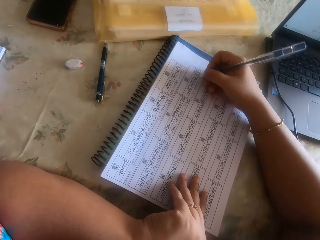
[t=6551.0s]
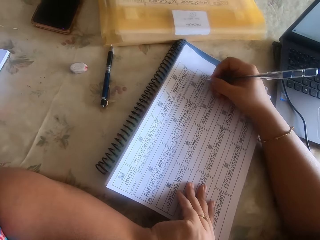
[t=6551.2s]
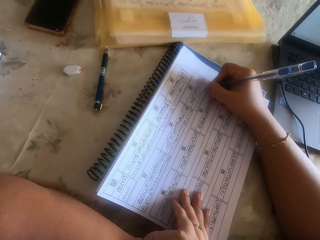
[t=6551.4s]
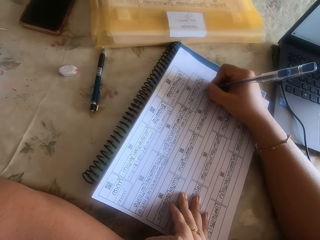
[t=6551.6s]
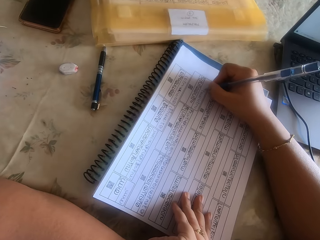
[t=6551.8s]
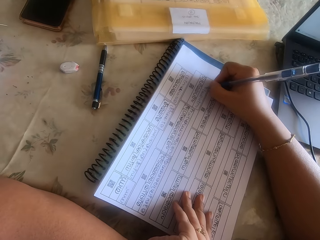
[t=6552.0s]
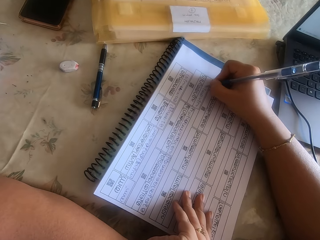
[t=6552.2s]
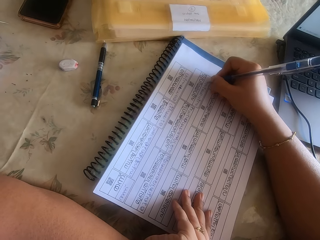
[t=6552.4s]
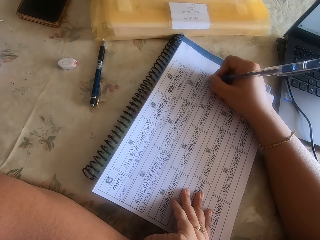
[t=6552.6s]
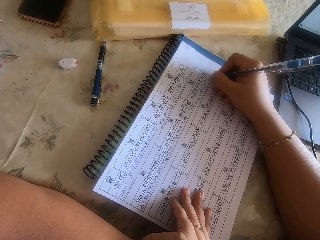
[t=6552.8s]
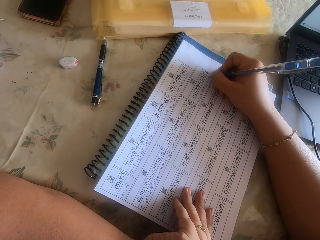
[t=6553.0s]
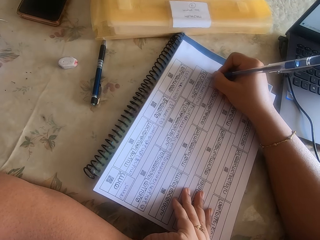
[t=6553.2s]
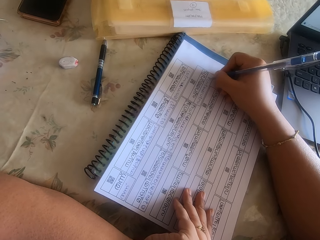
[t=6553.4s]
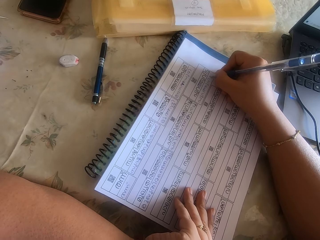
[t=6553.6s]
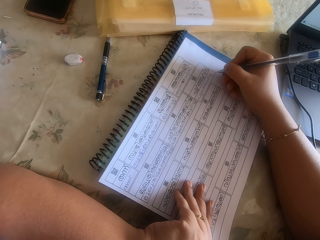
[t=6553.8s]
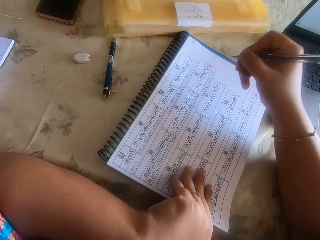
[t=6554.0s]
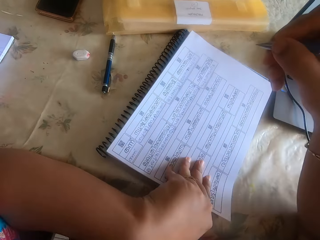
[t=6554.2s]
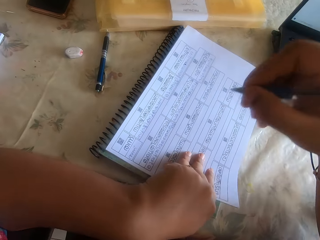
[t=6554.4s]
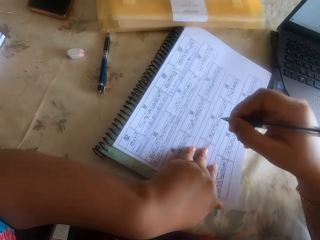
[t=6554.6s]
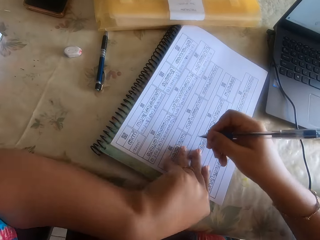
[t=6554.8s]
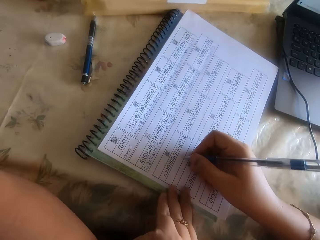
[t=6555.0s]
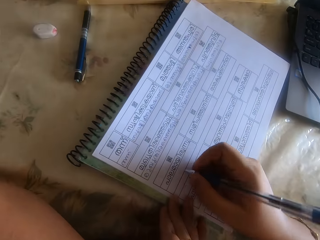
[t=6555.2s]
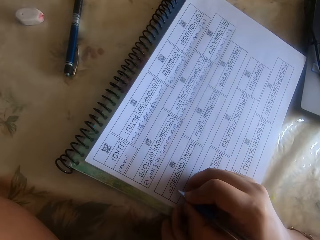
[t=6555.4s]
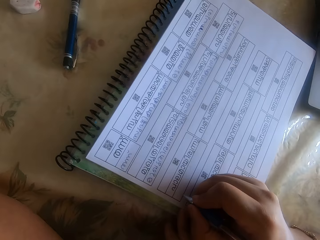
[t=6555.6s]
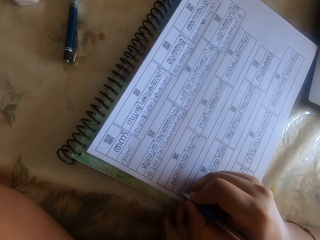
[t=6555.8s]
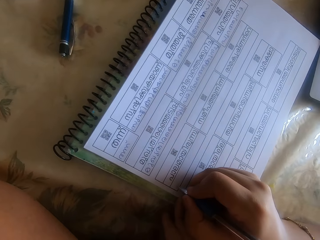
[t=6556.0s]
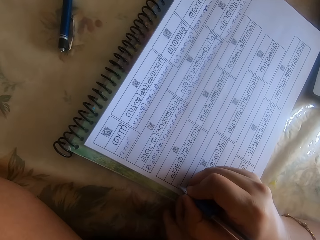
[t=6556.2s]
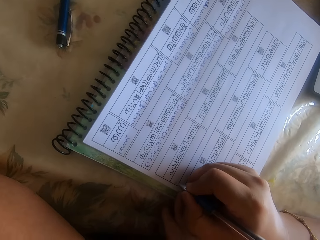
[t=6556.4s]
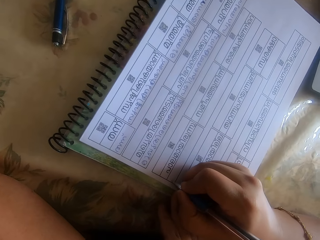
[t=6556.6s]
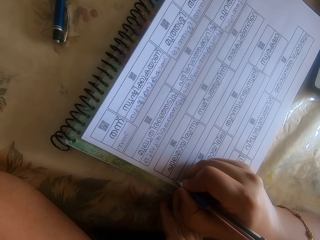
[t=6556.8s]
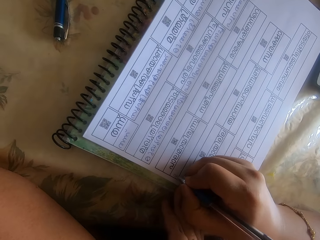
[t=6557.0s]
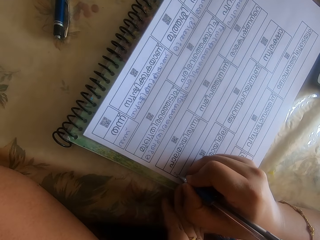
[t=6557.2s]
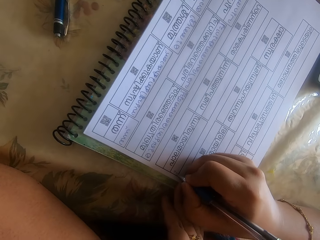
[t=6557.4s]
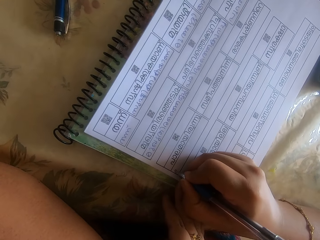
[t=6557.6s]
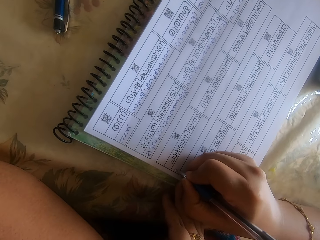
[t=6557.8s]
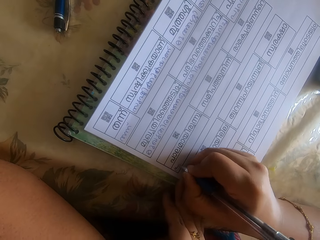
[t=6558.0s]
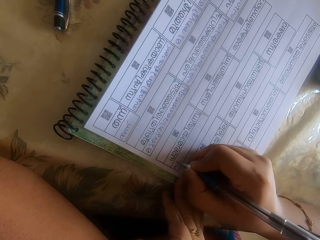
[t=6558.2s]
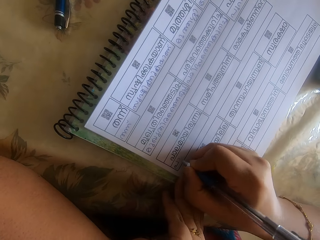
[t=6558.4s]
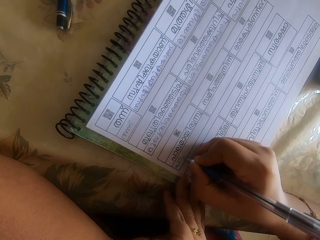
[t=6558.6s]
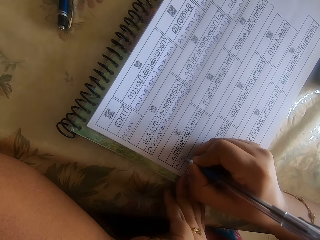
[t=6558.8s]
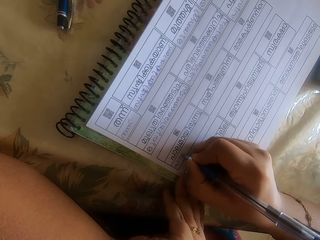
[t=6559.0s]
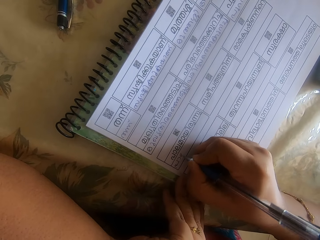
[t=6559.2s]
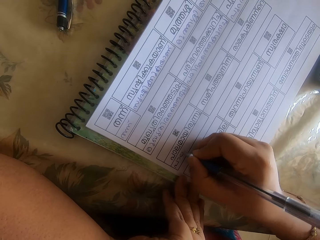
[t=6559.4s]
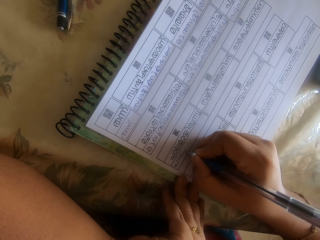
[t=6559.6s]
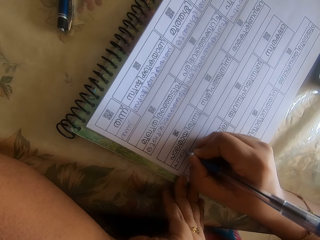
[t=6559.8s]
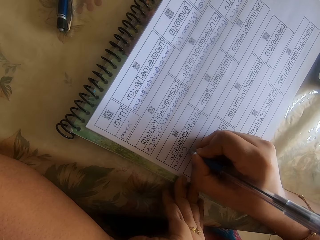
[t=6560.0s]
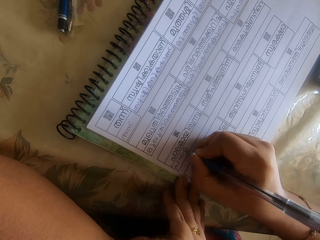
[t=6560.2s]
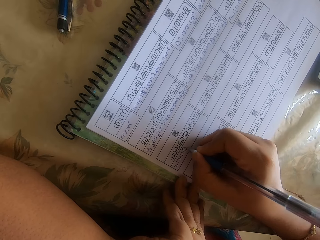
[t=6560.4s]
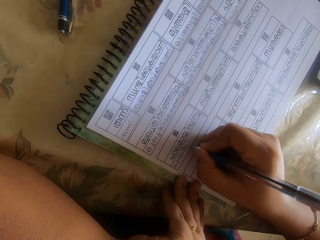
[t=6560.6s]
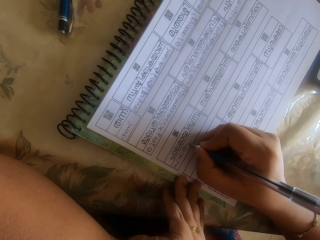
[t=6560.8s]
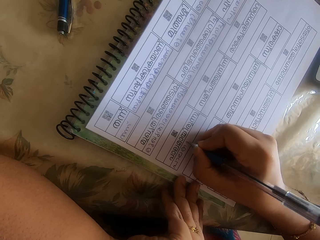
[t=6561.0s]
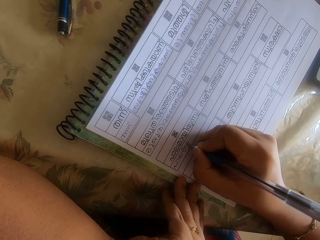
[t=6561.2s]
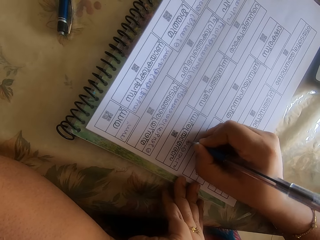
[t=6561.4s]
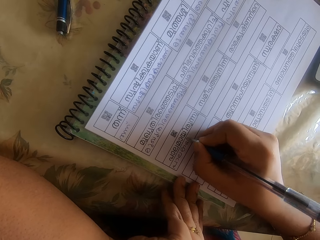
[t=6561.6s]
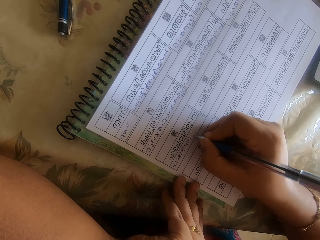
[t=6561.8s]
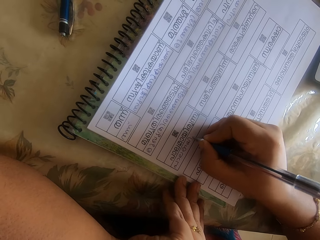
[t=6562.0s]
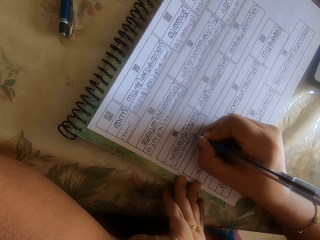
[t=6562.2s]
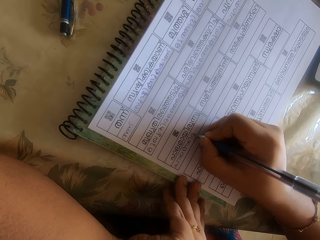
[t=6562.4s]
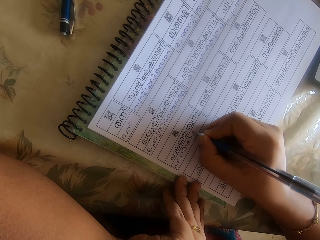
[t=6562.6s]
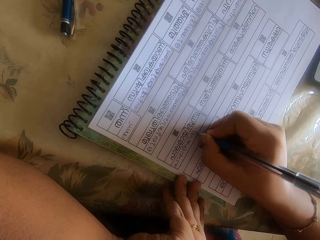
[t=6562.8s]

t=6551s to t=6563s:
The camera wearer raises her right hand from the paper. She writes on the paper with the pen in her right hand.

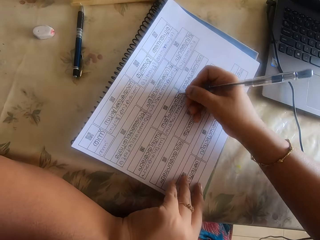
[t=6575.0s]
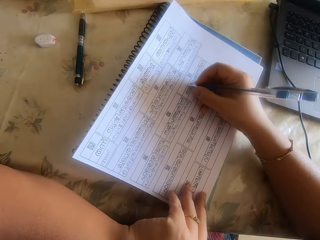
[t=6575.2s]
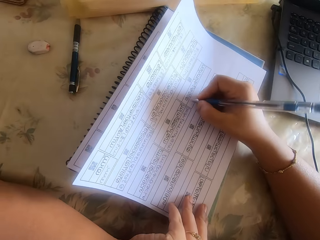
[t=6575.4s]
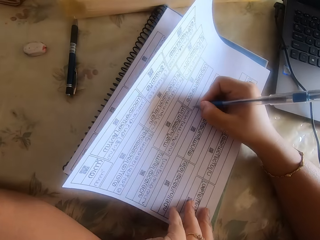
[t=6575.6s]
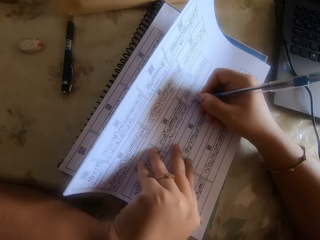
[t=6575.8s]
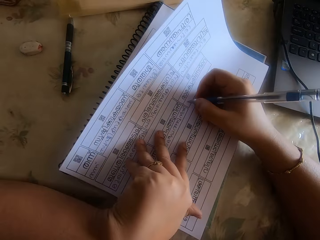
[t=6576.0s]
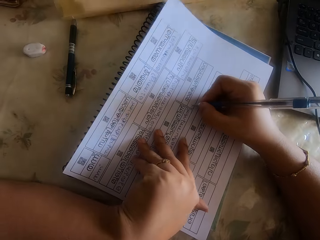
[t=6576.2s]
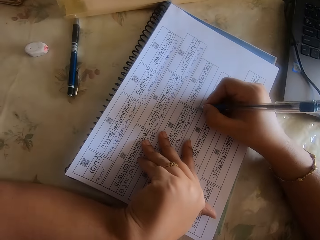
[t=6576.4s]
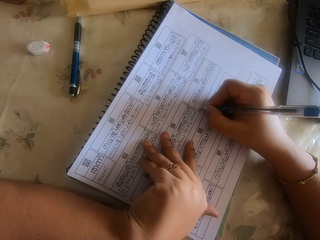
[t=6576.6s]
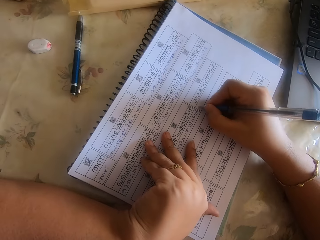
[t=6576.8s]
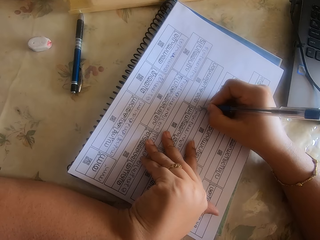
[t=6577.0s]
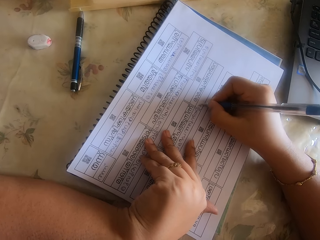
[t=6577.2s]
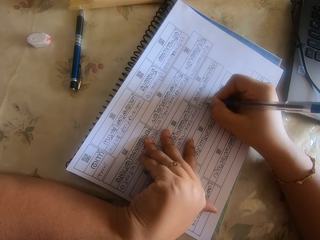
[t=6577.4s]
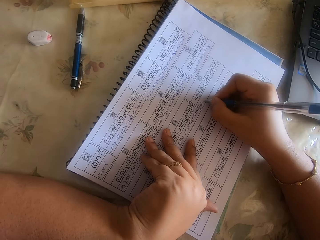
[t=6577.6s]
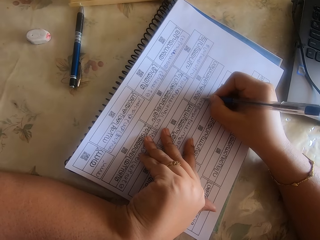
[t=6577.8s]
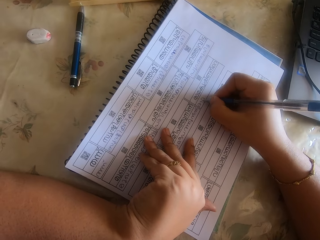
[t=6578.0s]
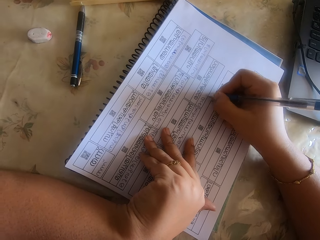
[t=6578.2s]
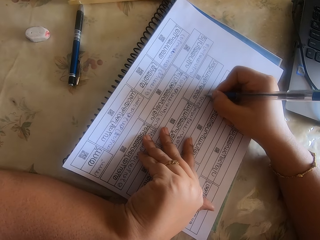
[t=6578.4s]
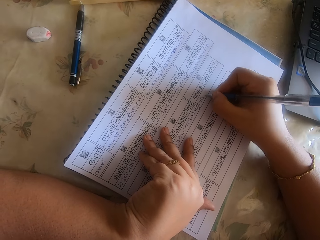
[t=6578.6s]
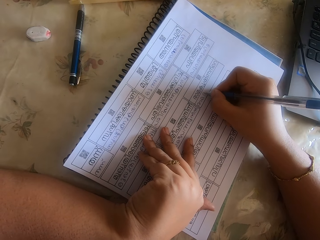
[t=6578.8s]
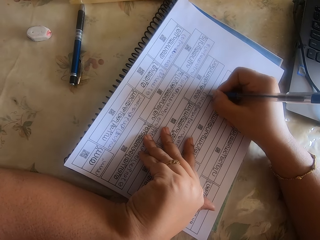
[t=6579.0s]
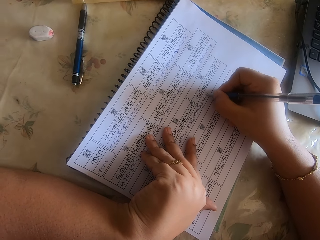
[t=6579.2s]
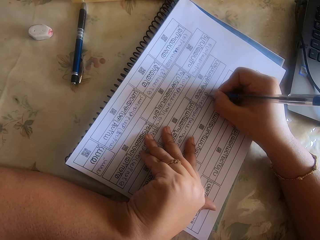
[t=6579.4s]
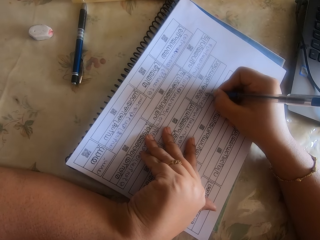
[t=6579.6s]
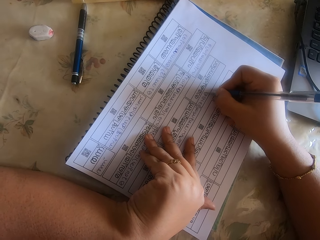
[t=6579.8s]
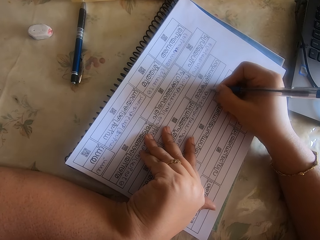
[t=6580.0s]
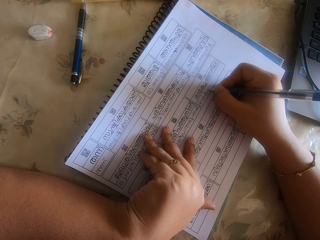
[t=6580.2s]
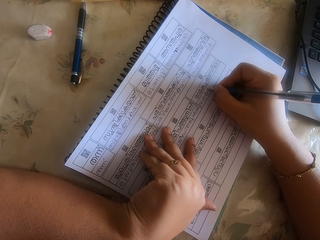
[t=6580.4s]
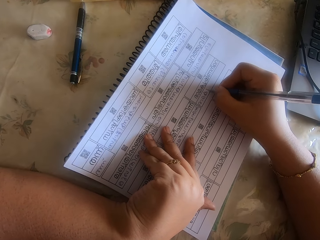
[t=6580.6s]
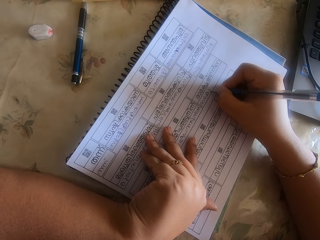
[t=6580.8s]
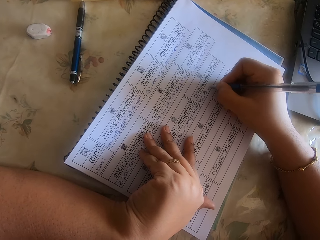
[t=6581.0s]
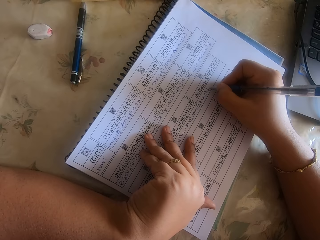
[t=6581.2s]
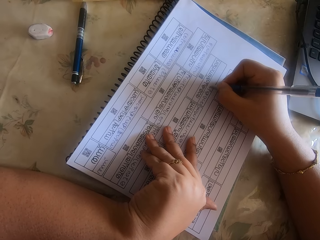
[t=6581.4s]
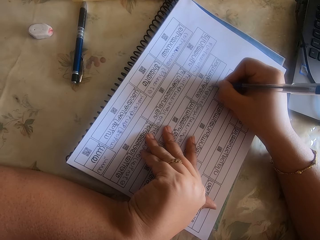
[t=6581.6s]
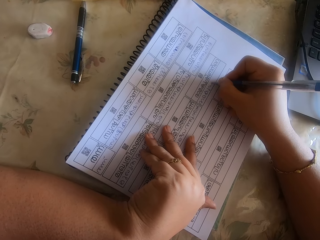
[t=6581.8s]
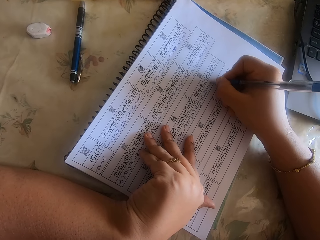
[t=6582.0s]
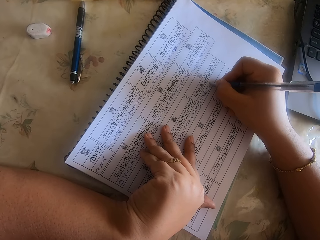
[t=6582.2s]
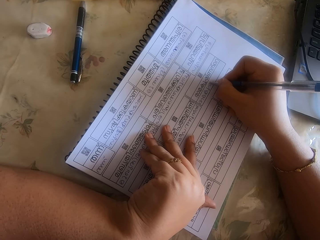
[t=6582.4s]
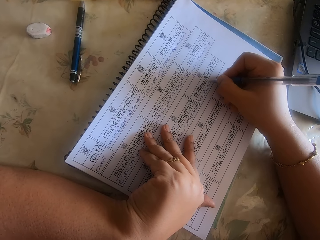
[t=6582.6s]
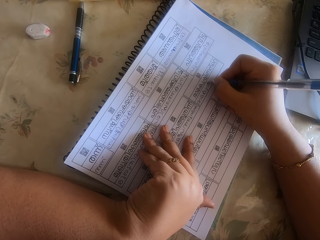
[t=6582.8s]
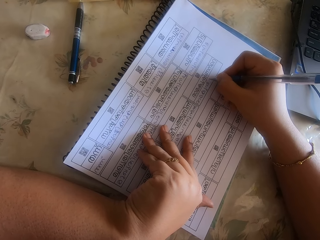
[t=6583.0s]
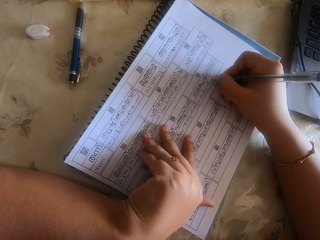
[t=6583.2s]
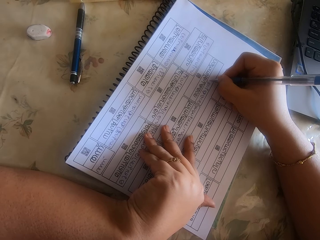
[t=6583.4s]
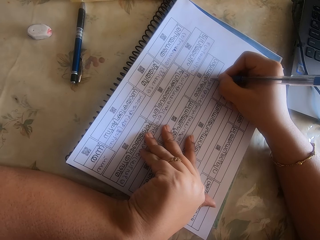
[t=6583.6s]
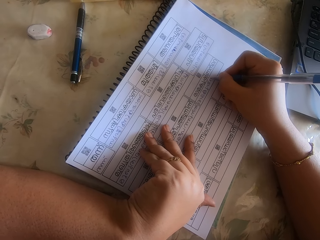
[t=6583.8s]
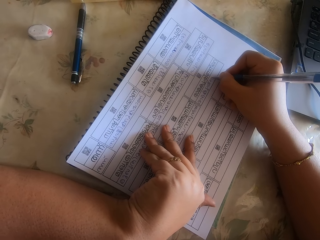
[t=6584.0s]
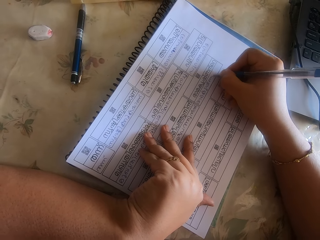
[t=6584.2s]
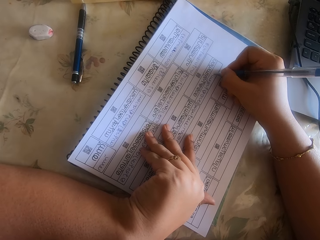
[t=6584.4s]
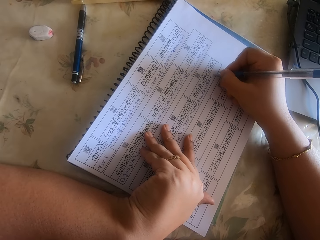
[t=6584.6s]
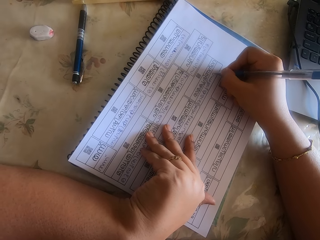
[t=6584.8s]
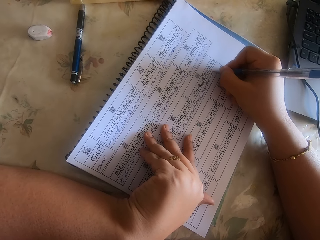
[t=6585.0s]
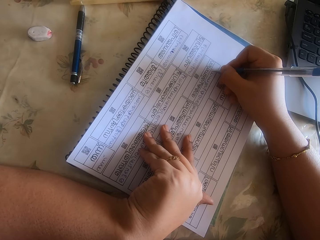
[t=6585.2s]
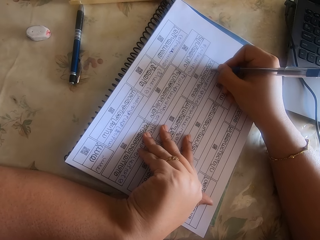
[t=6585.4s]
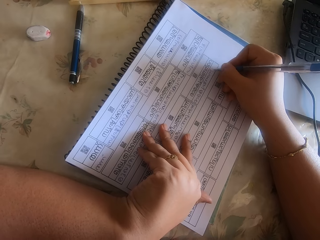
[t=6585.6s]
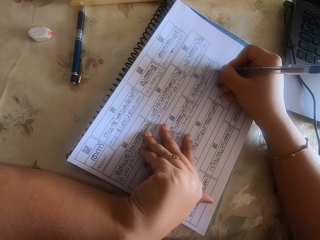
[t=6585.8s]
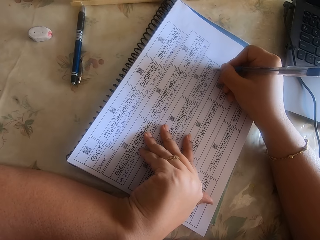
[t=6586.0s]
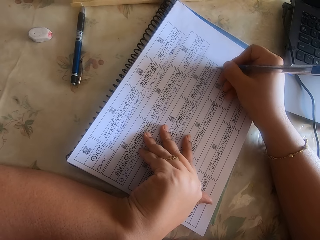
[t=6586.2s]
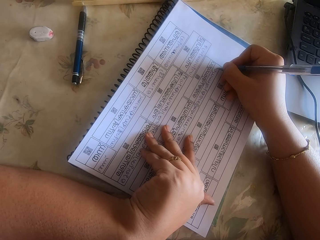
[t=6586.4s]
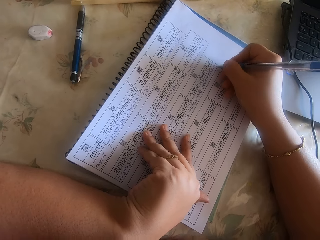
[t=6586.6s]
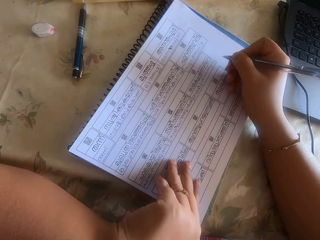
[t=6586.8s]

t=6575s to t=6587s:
The camera wearer moves the papers with her right hand. She places her left hand on the papers on the book. She writes on the paper with the pen in her right hand.
